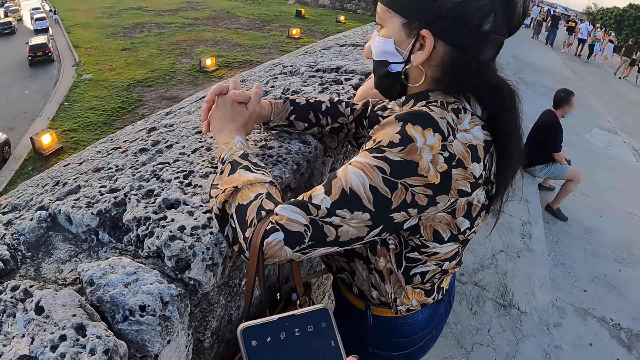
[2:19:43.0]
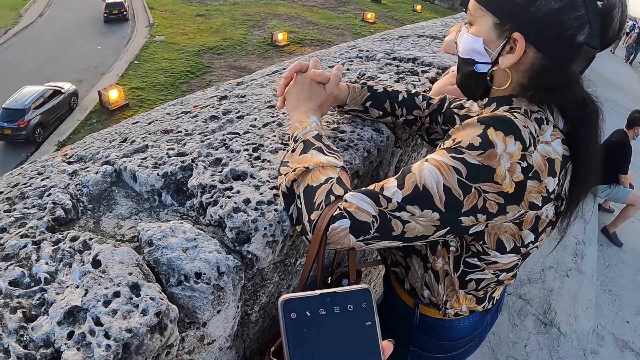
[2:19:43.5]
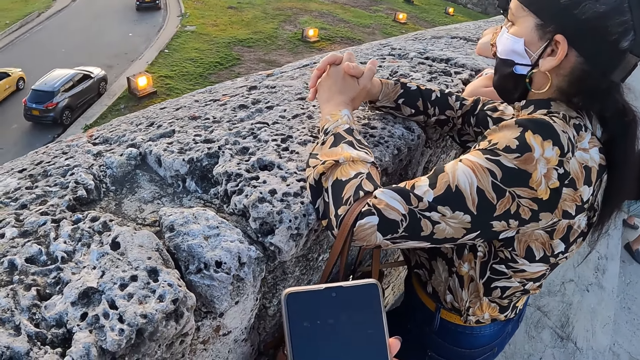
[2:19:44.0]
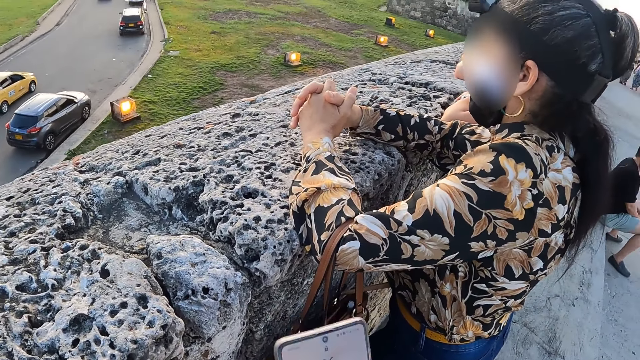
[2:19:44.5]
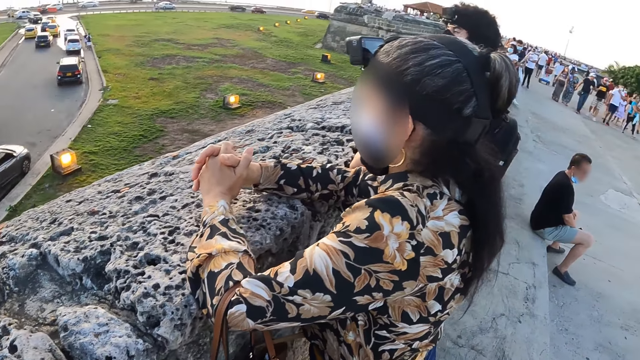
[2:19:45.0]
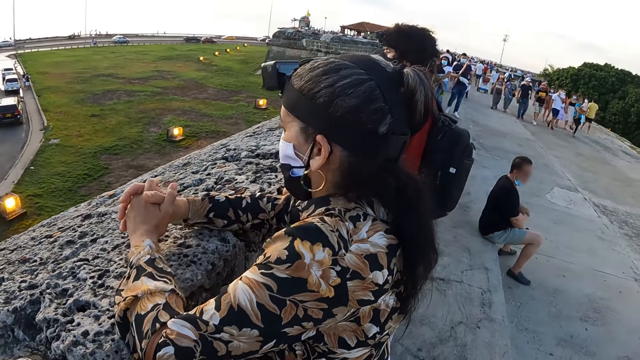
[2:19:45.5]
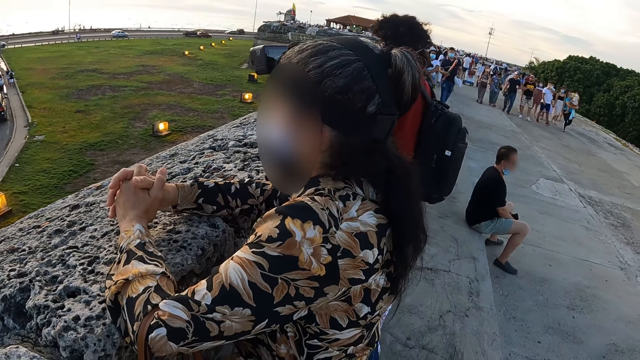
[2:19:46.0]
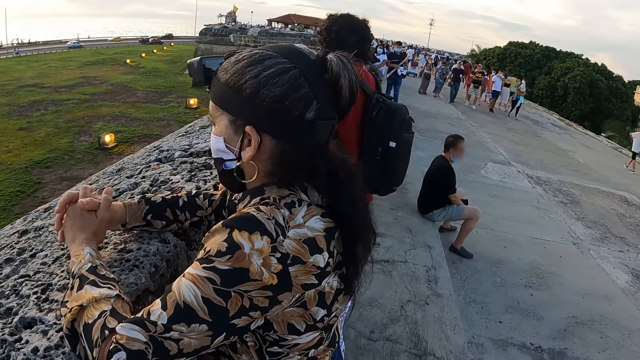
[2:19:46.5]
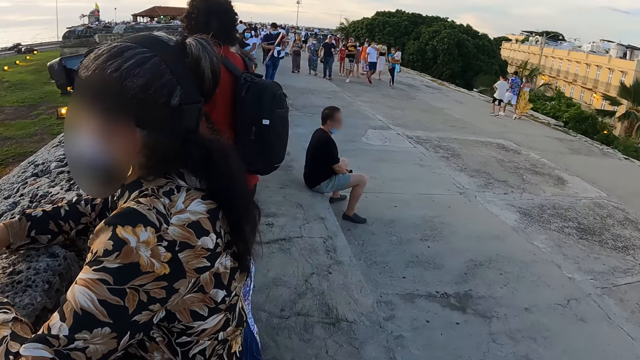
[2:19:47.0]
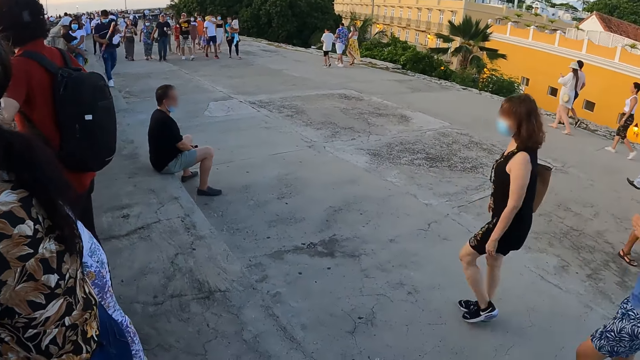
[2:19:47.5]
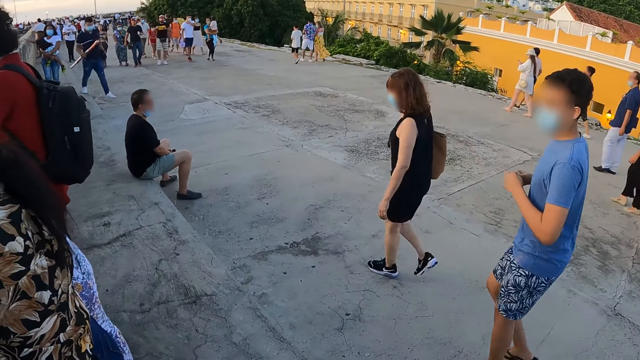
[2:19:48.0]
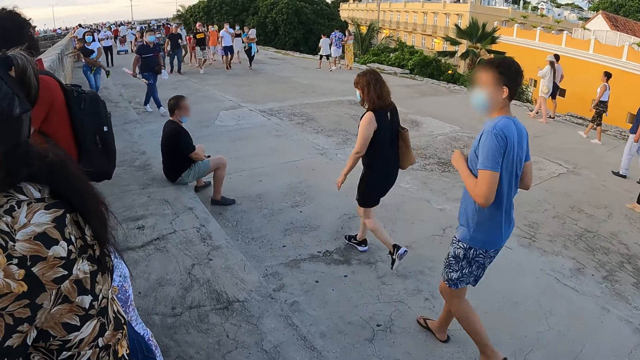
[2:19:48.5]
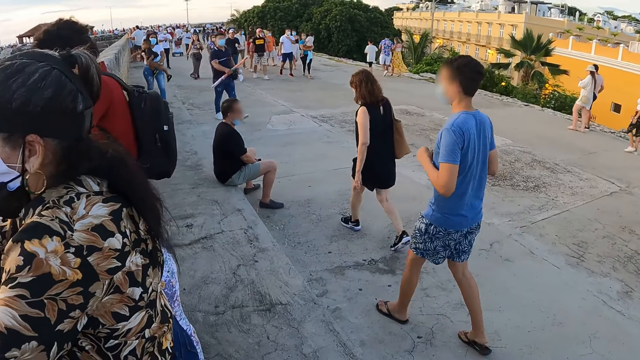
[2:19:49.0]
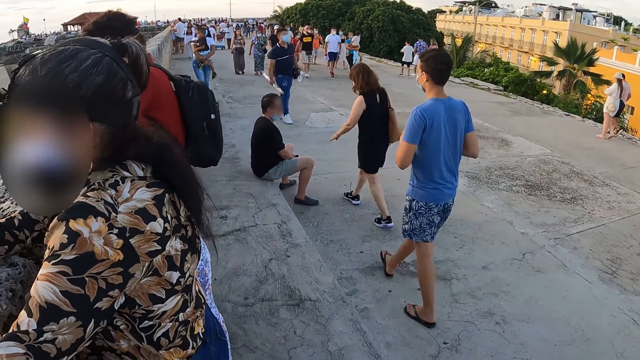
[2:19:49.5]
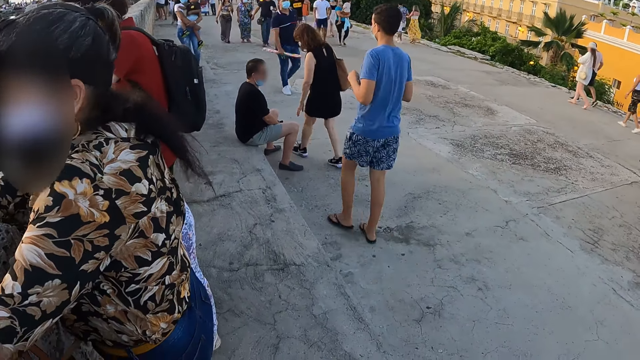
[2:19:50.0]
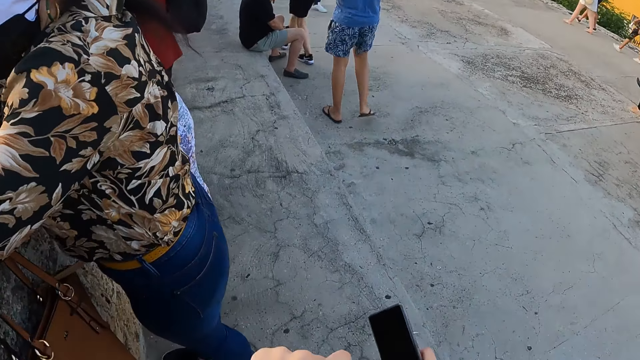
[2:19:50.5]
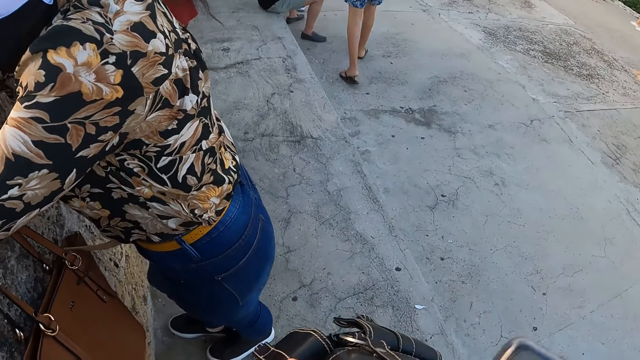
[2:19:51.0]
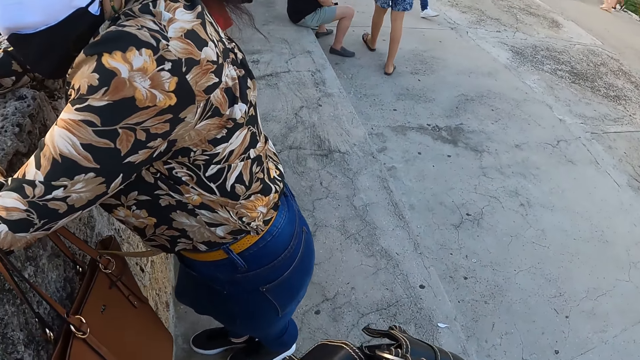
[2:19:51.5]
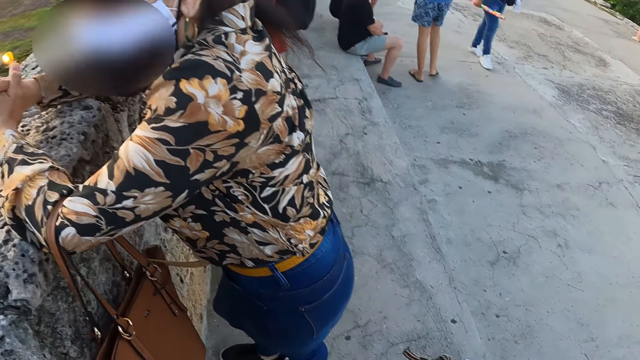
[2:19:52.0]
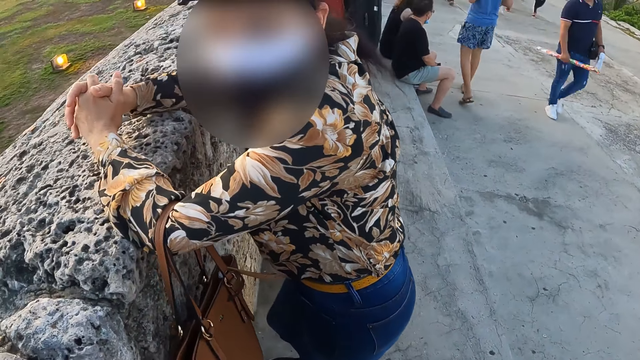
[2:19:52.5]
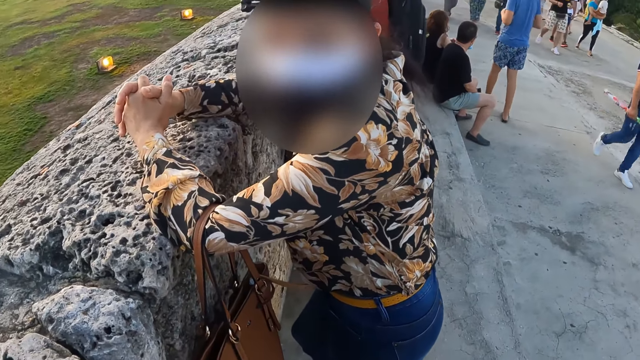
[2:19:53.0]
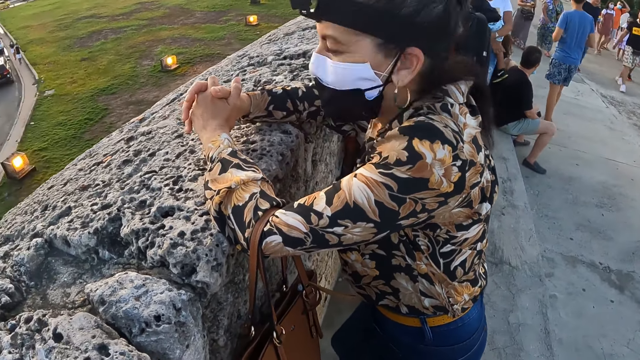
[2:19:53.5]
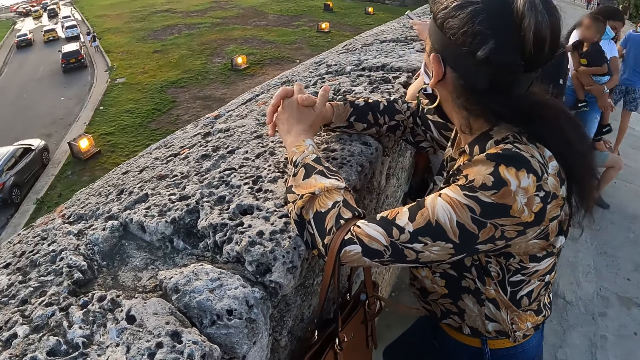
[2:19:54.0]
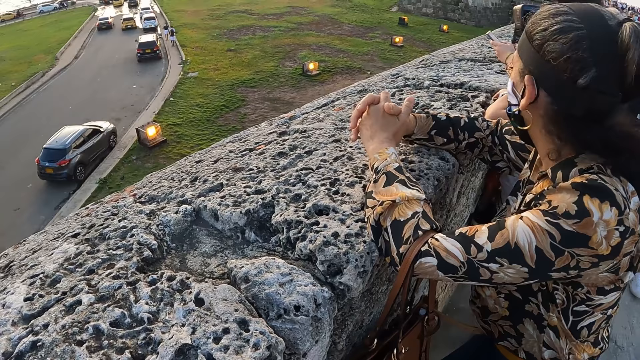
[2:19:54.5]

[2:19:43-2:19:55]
The camera wearer operates the phone in her hands. She looks around the road. She looks around the field.

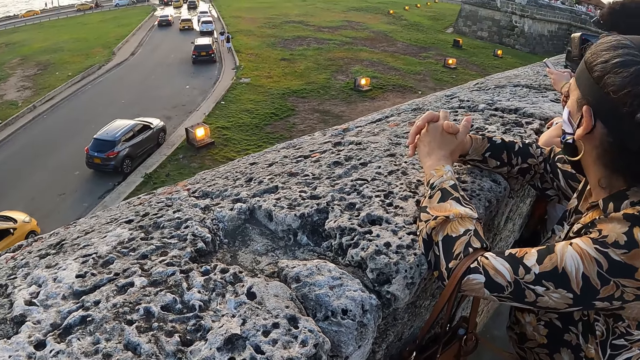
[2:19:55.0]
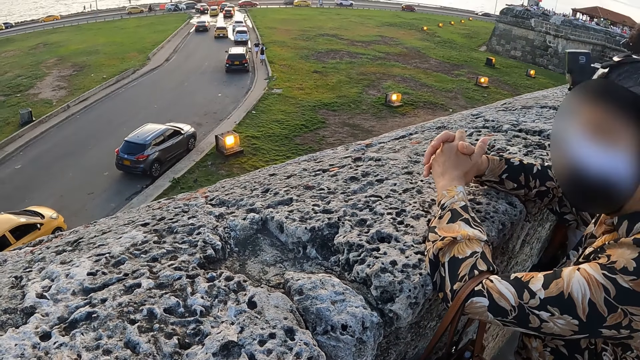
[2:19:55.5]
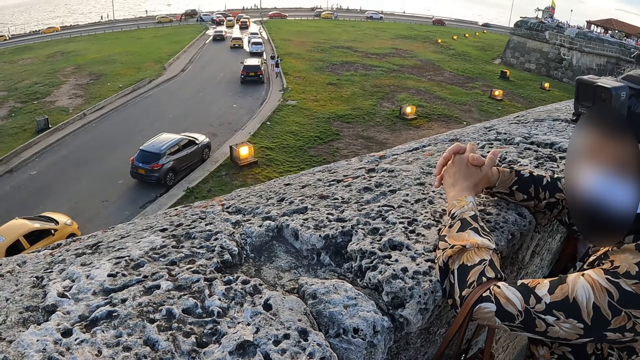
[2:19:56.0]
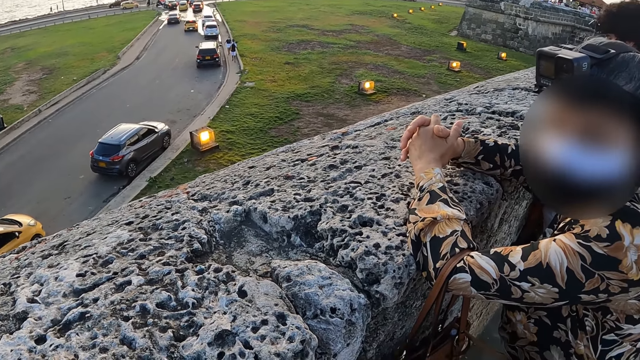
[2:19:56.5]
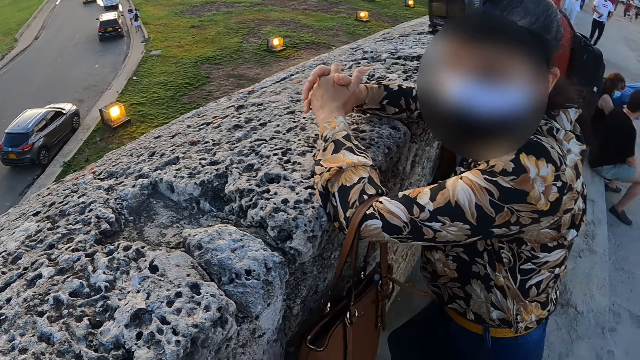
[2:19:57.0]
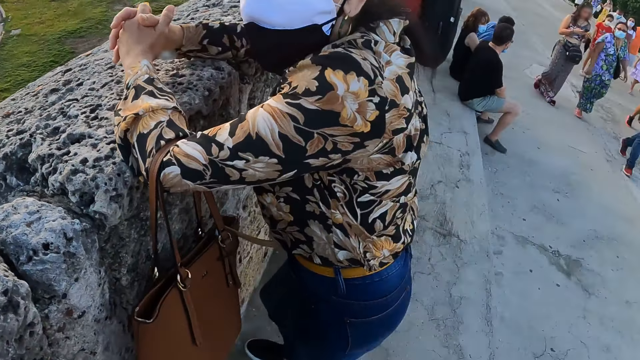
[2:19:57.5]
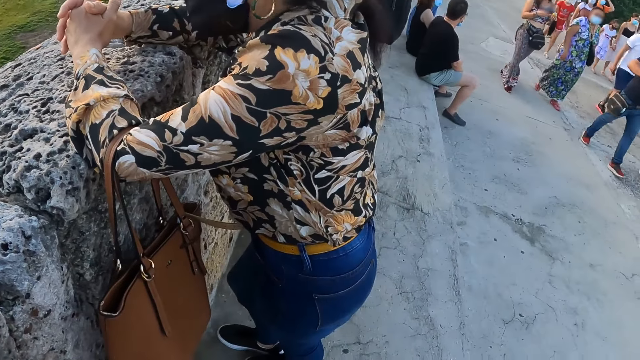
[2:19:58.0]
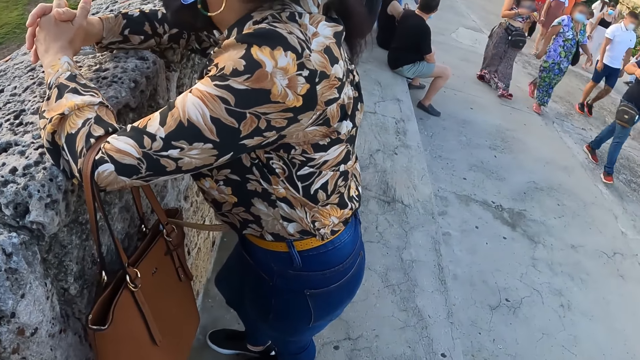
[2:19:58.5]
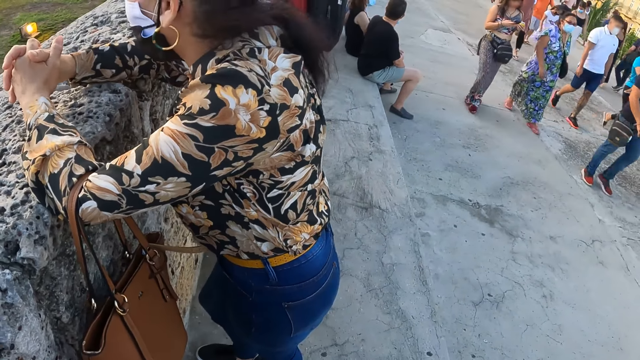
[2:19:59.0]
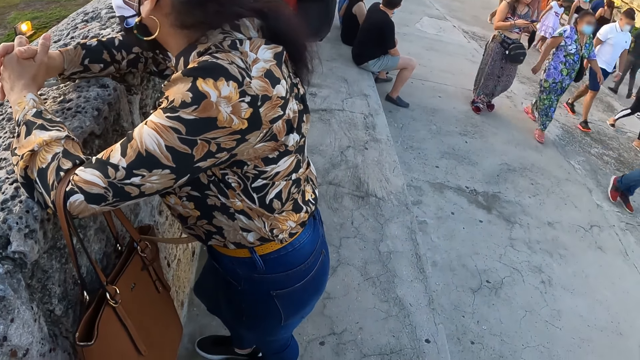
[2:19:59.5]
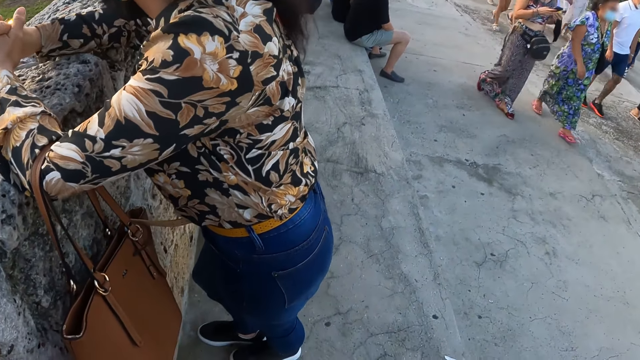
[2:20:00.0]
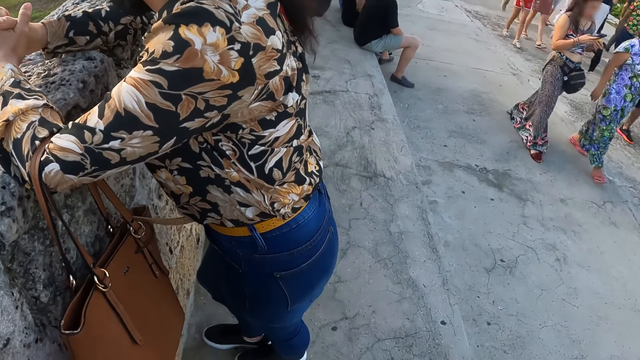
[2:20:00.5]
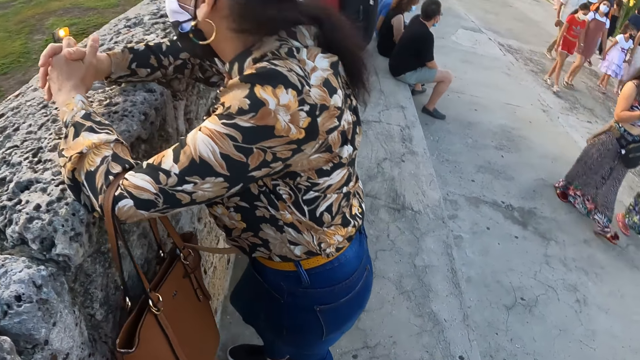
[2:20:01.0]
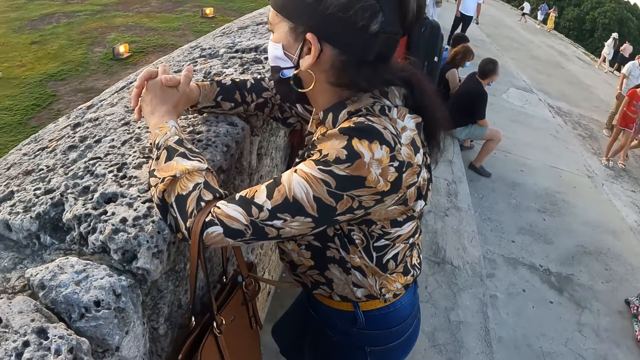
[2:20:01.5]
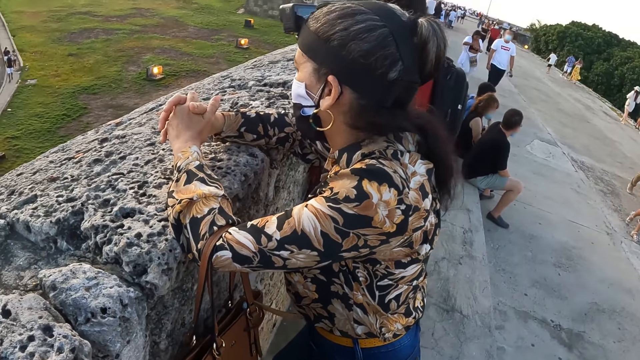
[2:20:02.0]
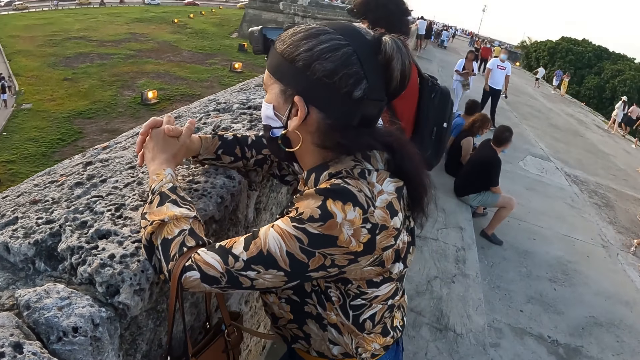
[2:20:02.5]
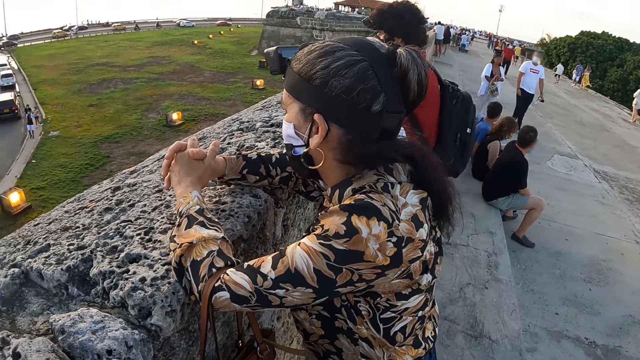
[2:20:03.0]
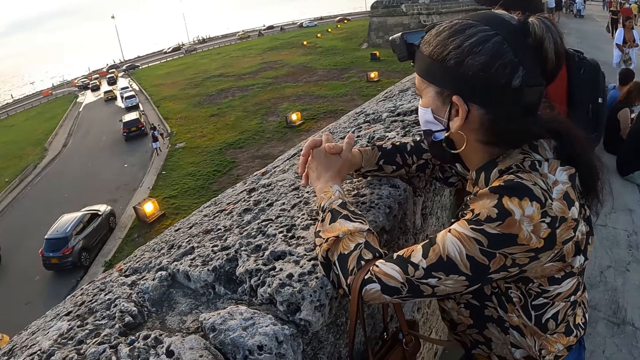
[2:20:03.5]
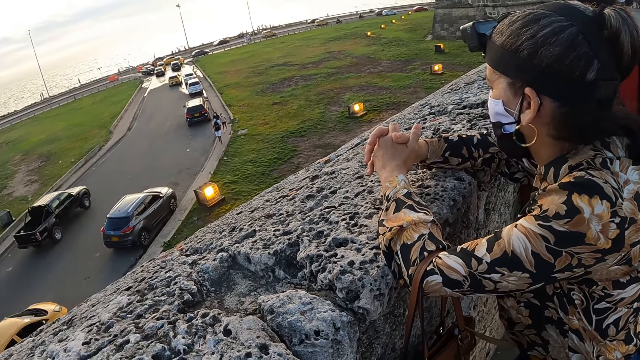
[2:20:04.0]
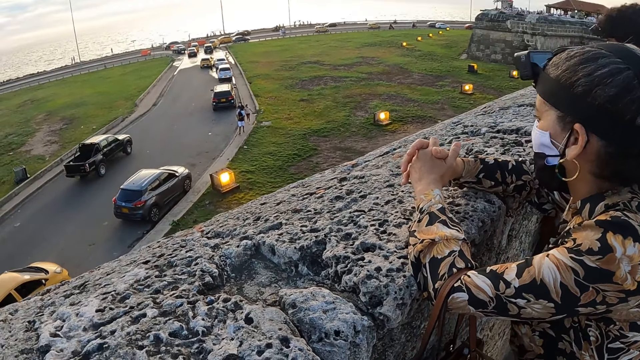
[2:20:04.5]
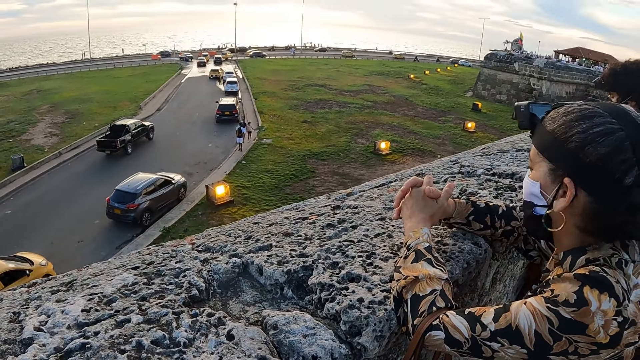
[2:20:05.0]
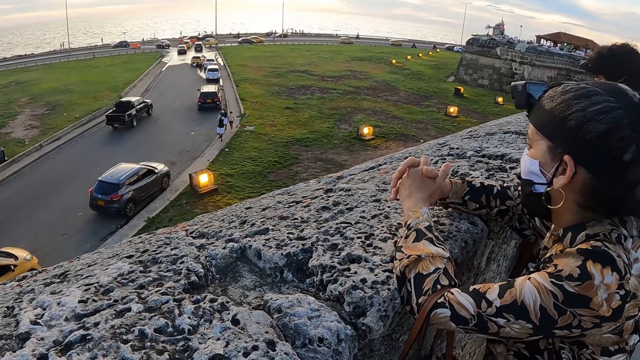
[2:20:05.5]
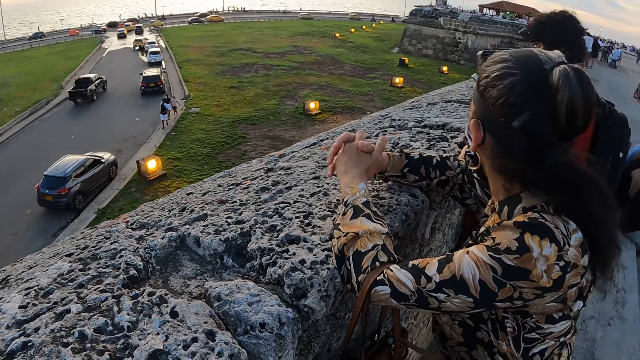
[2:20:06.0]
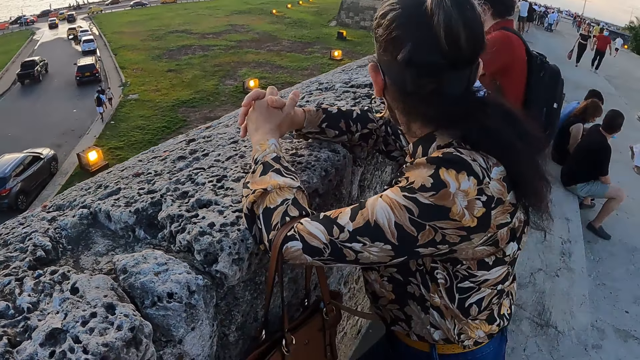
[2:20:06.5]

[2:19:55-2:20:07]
The camera wearer stares at a man.
